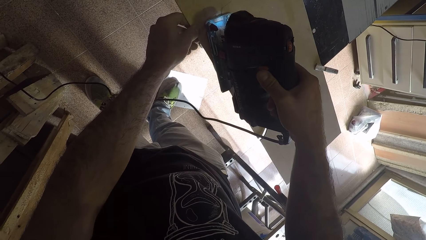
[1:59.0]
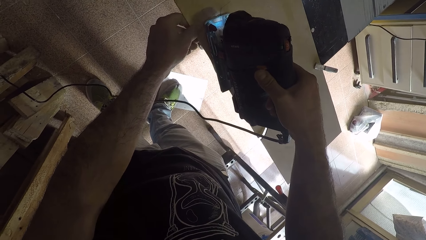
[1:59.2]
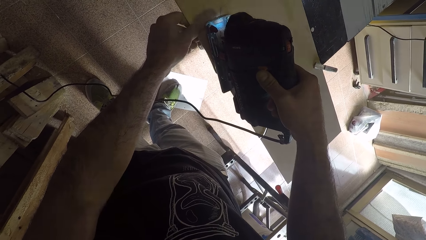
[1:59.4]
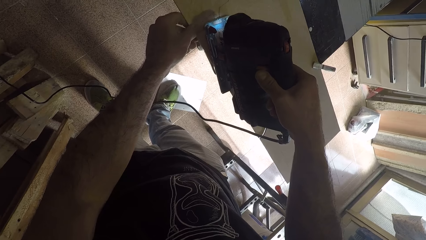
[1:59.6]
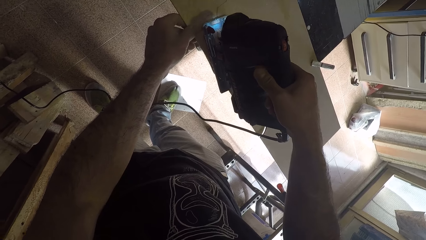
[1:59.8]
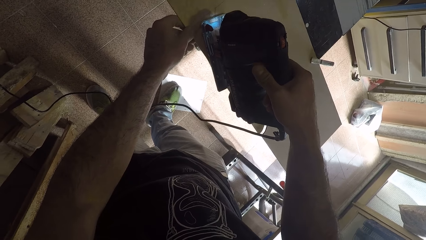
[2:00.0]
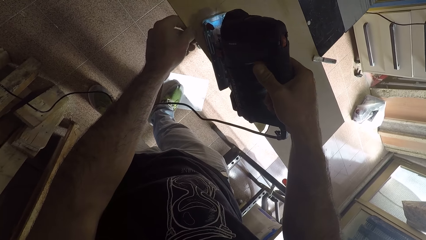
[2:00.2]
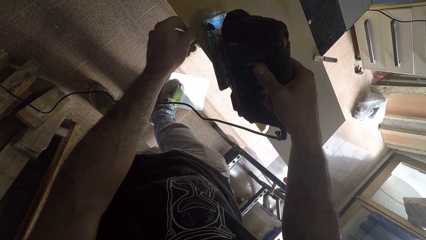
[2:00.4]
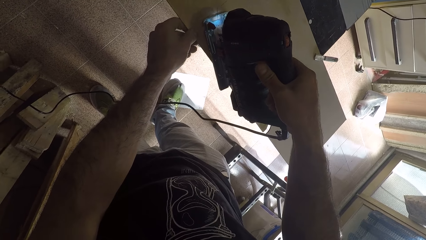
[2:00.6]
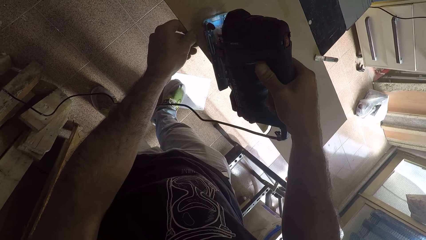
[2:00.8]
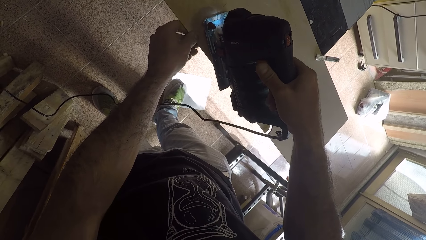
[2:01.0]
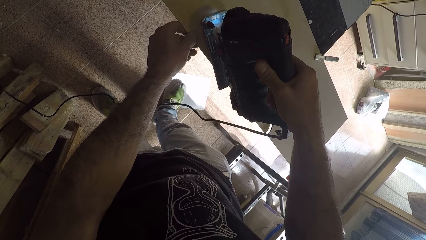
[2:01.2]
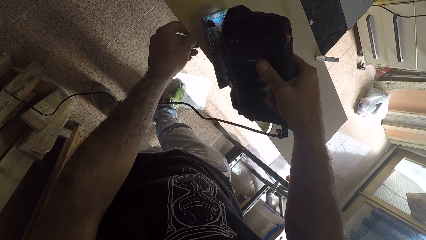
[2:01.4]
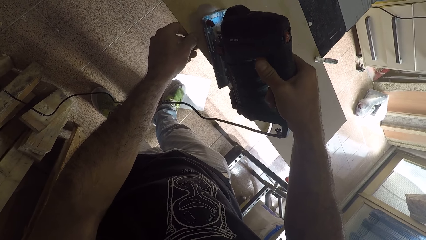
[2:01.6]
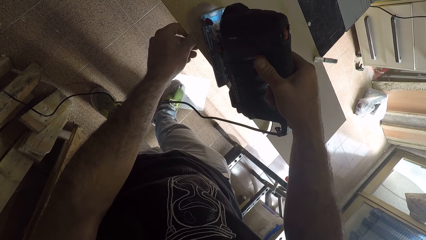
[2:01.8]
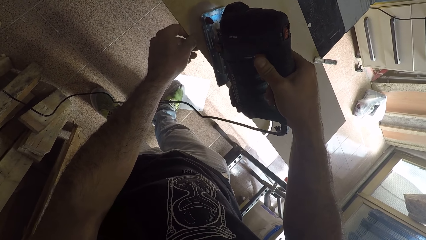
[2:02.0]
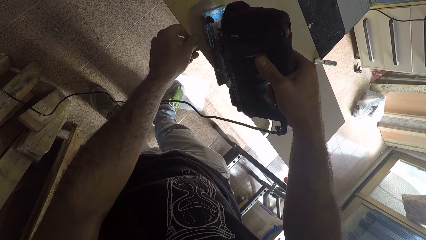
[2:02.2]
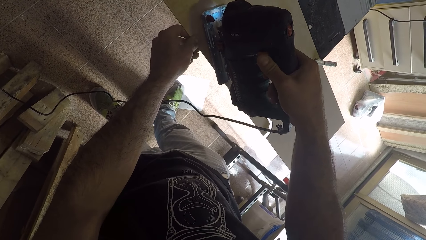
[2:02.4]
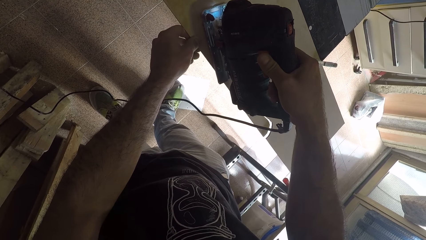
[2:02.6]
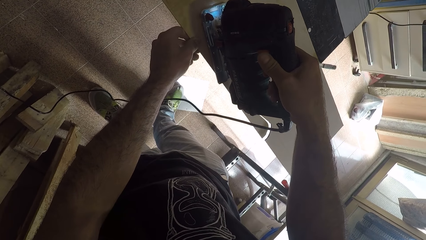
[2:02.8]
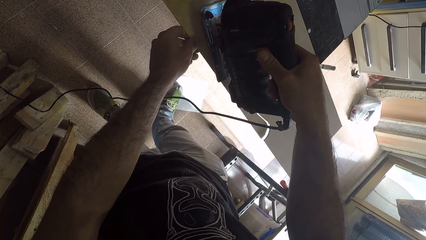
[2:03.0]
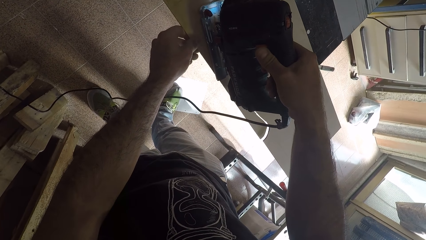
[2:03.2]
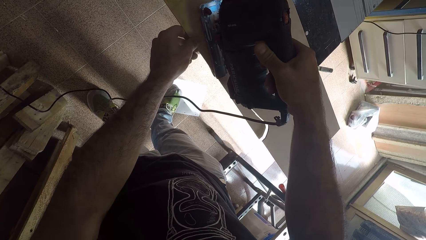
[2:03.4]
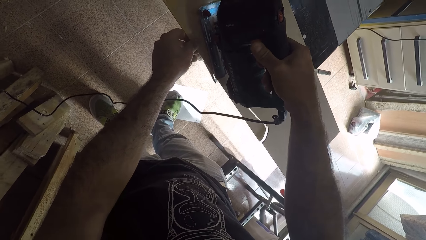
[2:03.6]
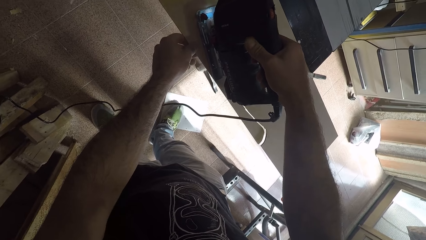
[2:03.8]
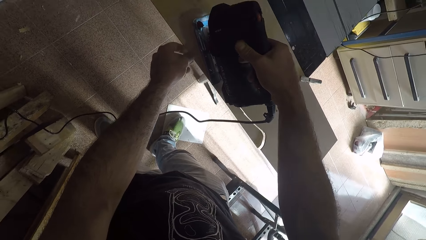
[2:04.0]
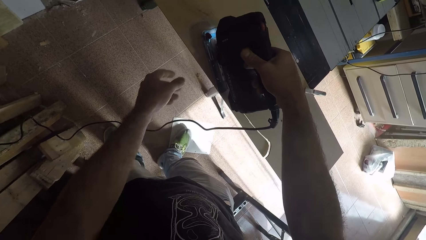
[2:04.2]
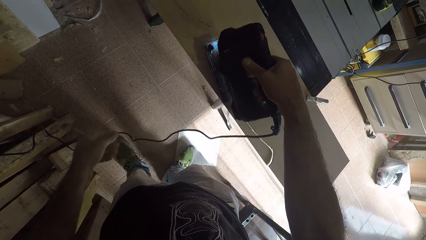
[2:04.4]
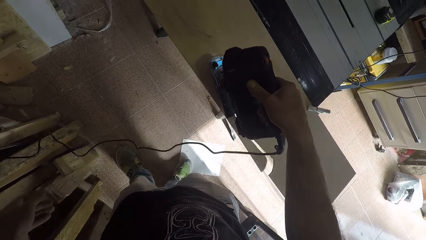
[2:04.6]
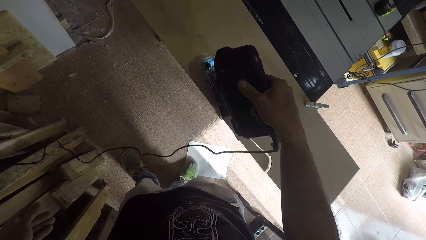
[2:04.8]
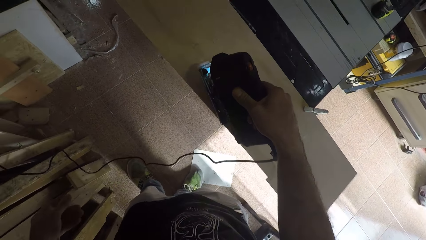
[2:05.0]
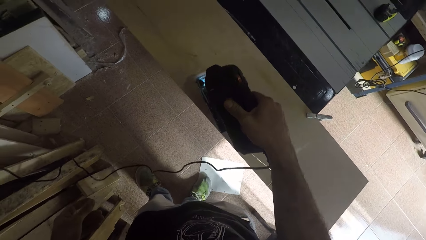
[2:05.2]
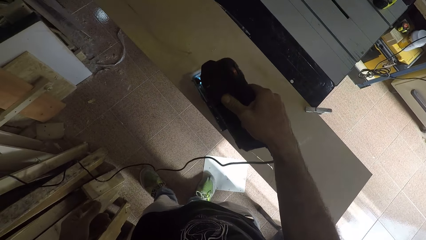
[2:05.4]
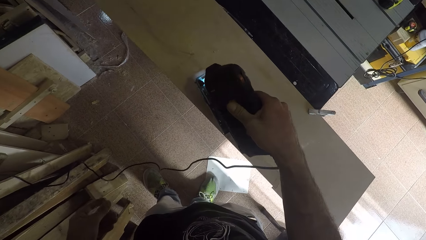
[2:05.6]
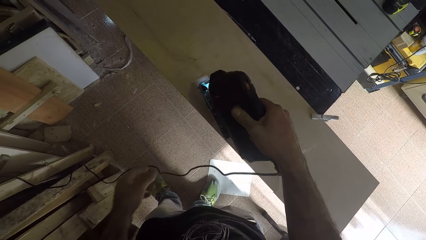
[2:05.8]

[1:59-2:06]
The camera wearer switches off the saw machine. He cuts the wood with the saw machine. He switches on the saw machine. He removes his left hand from the sawn wood. He releases the cardboard.

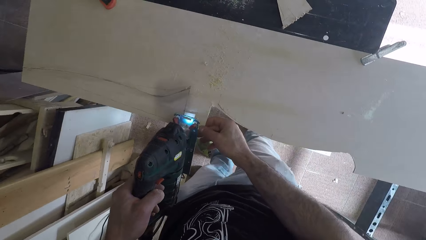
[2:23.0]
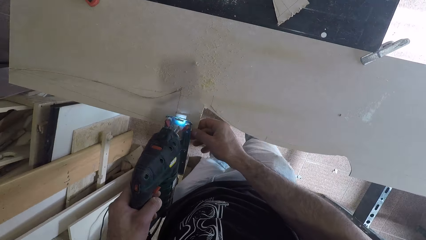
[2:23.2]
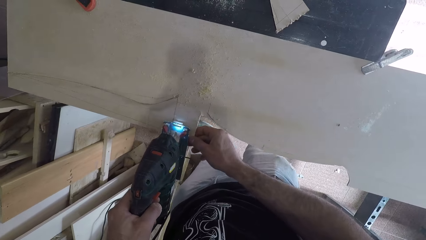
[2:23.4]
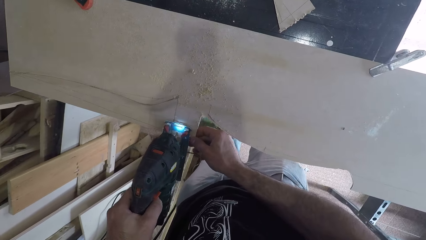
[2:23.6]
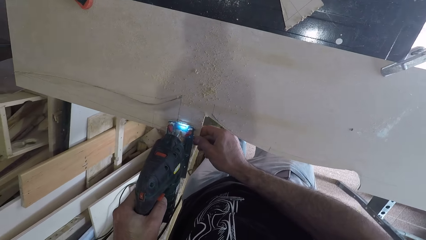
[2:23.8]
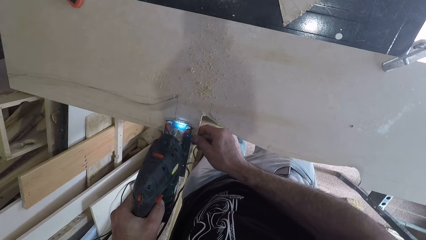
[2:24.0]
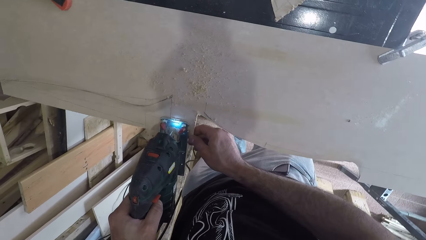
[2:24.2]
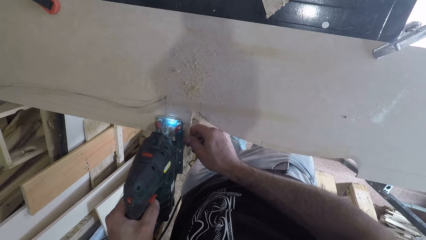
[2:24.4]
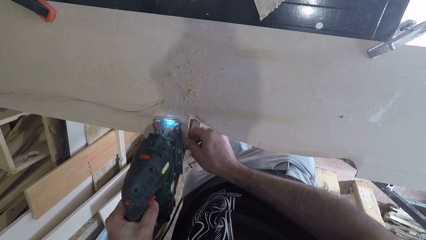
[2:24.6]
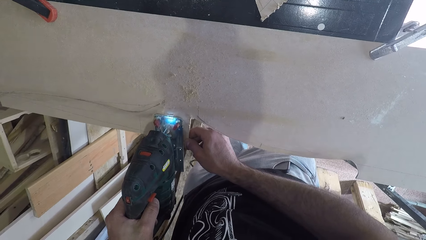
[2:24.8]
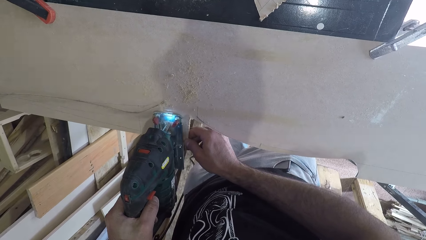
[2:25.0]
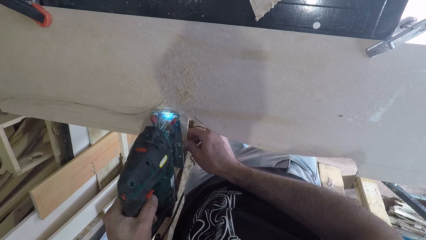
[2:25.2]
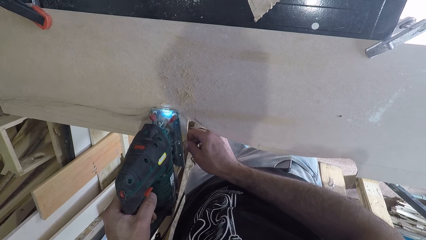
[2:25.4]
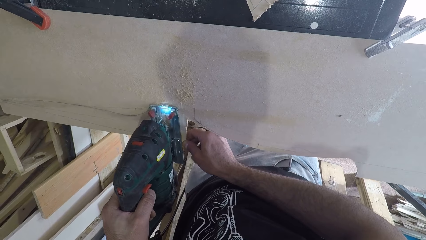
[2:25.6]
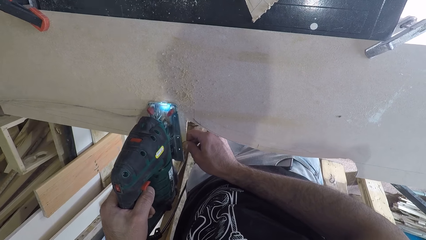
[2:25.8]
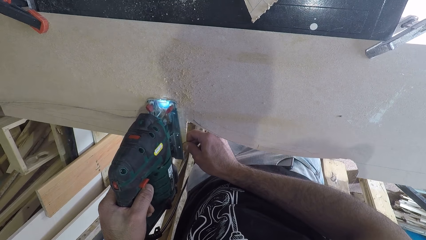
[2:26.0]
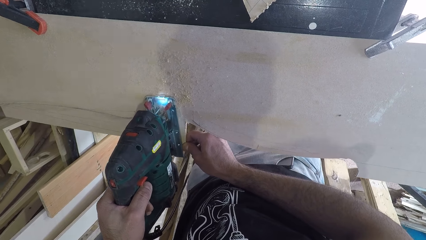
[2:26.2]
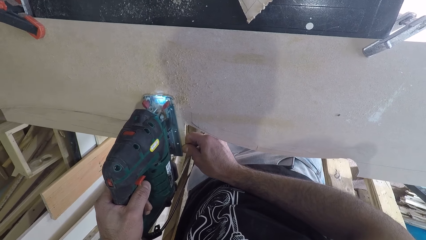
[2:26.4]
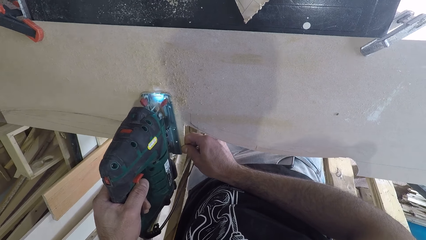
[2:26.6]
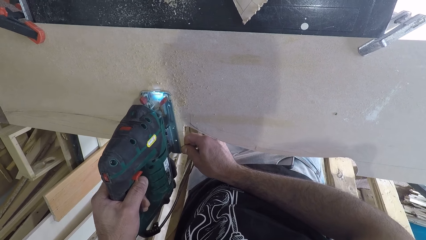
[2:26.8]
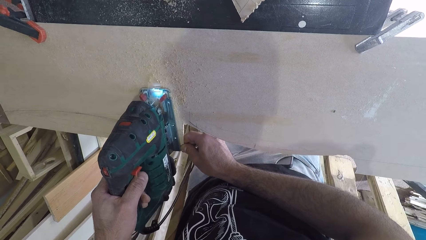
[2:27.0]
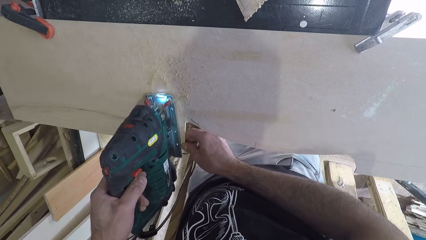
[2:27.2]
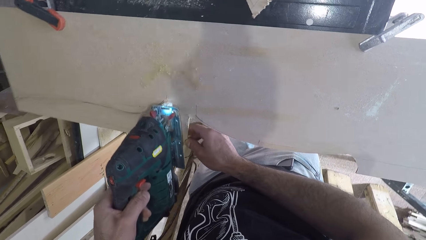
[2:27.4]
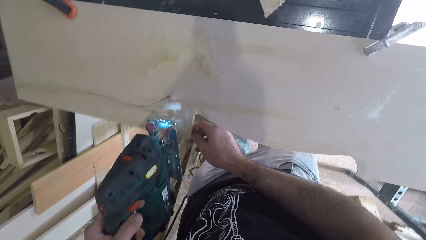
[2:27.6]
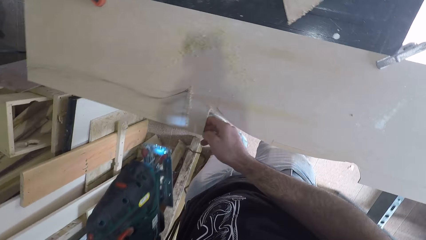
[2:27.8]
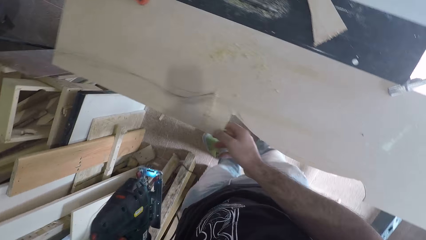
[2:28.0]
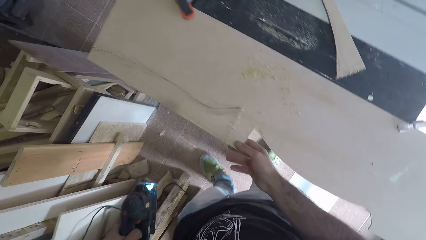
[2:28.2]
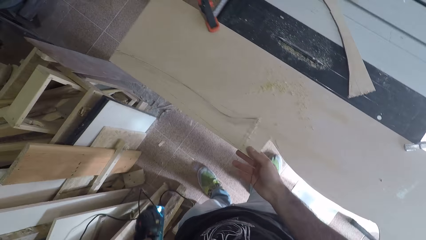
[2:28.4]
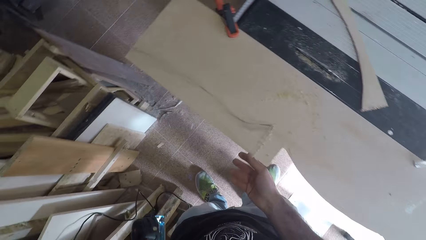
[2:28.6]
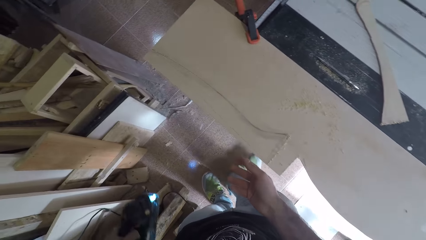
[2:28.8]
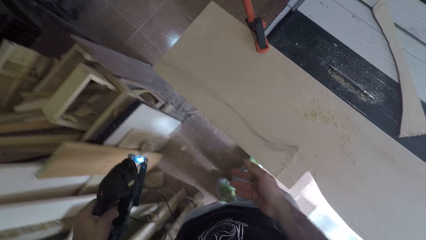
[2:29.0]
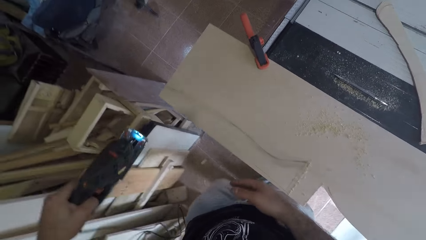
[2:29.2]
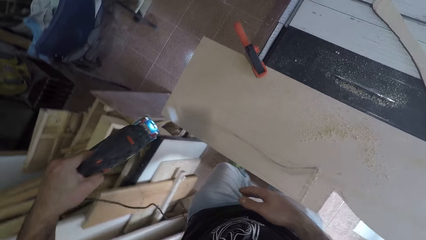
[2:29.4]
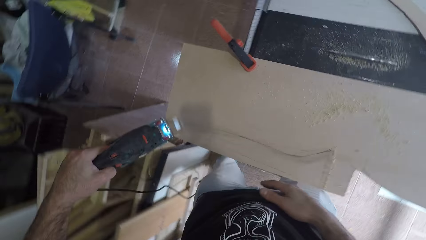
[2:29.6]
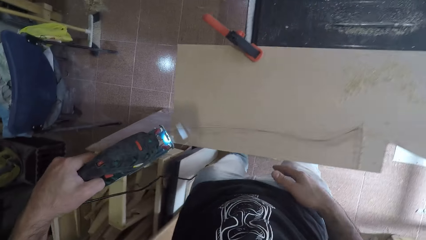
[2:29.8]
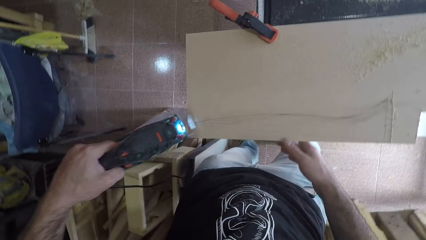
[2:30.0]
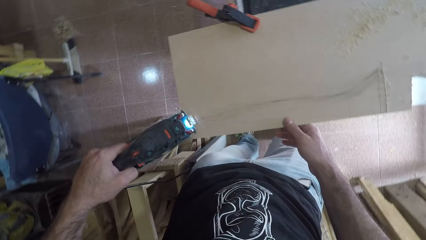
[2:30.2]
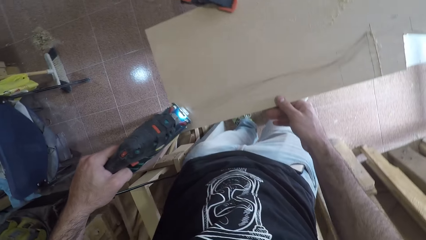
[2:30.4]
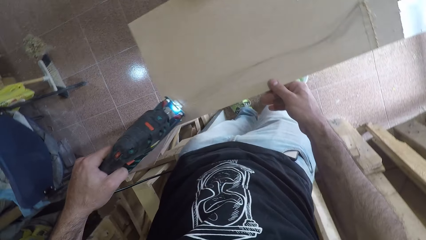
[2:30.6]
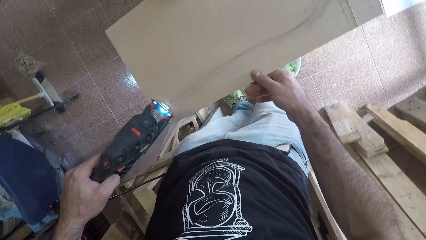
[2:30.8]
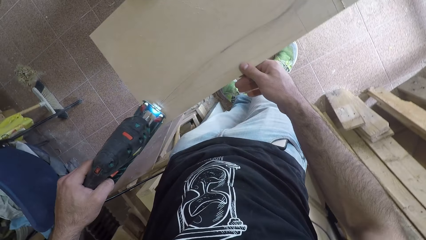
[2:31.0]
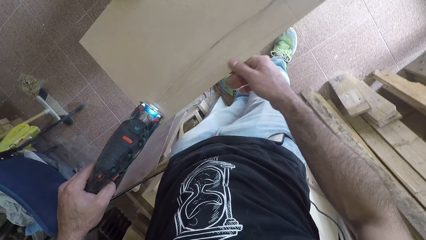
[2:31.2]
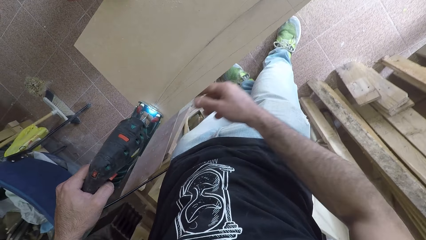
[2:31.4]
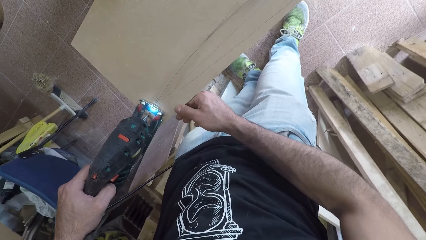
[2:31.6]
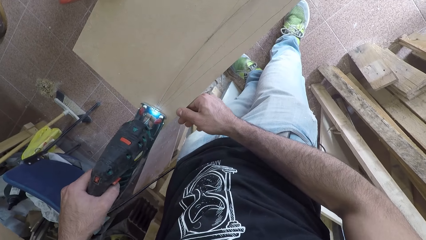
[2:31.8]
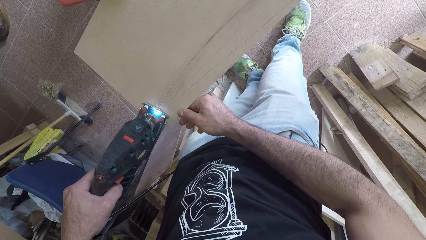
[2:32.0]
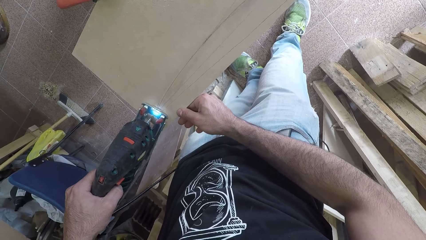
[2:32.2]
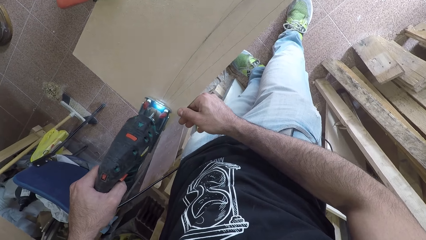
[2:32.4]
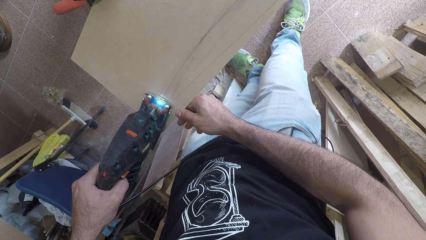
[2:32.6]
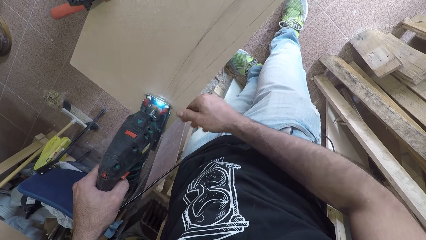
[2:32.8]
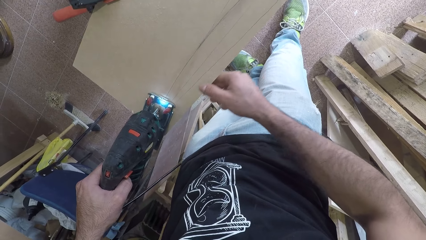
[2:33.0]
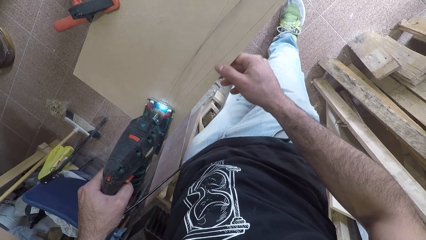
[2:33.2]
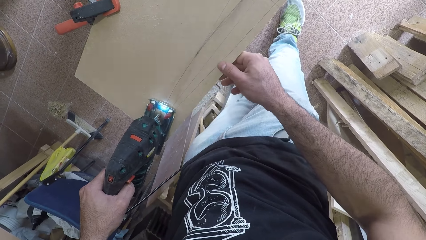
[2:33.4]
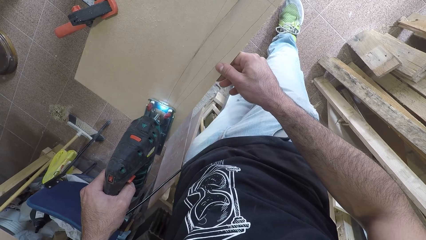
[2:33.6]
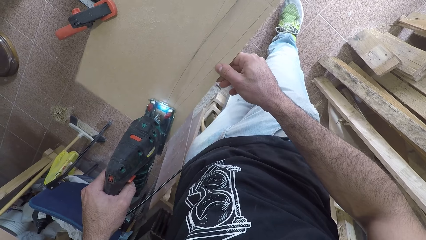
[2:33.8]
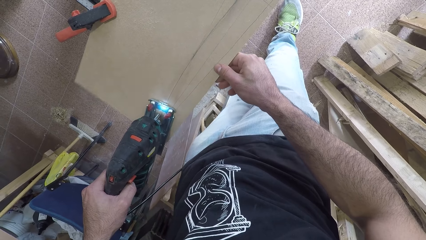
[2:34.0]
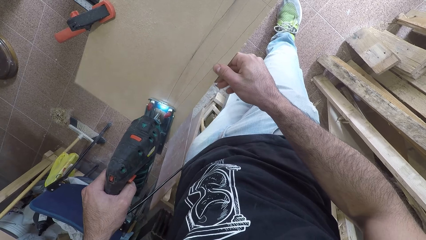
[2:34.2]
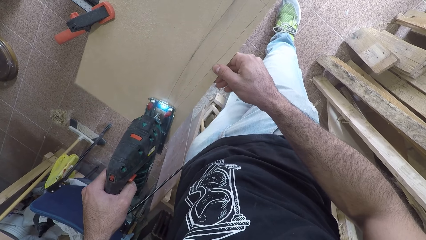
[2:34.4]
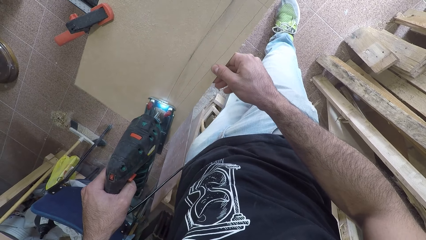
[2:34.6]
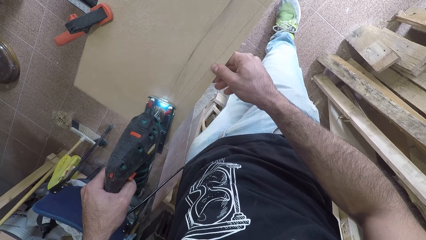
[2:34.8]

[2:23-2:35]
The camera wearer touches the cardboard. He holds the wood with his left hand and puts the saw machine on the wood. He switches on the saw machine. He cuts the wood with the saw machine. He switches off the saw machine. He removes the wood with his left hand. He stops cutting the cardboard. He walks around the workshop. He touches the cardboard. He holds the wood with his left hand and puts the saw machine on the wood. He touches the cardboard. He switches on the saw machine. He cuts the wood with the saw machine.
